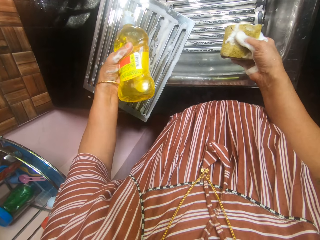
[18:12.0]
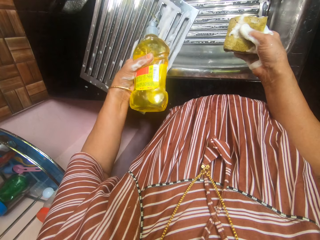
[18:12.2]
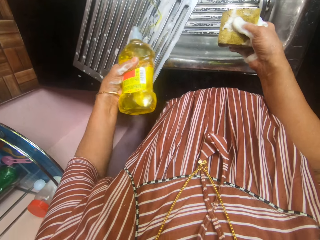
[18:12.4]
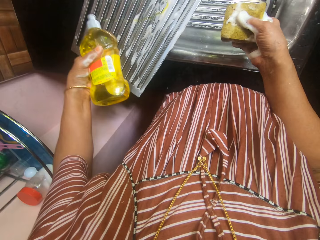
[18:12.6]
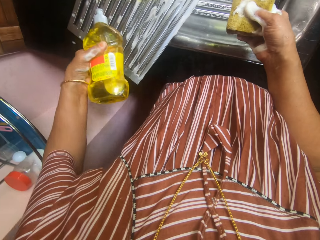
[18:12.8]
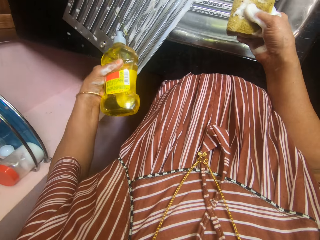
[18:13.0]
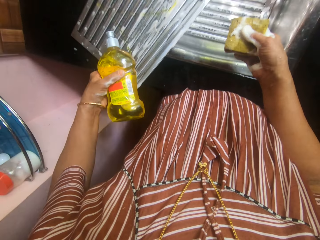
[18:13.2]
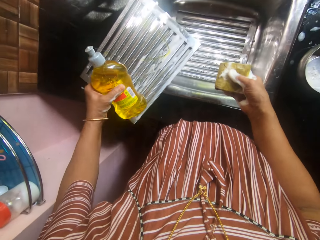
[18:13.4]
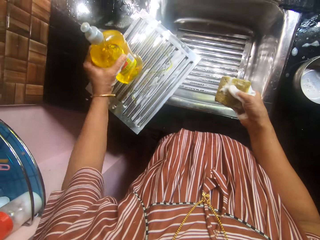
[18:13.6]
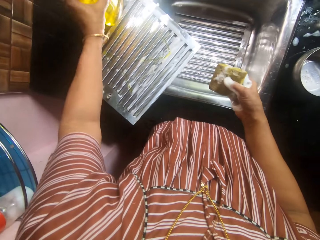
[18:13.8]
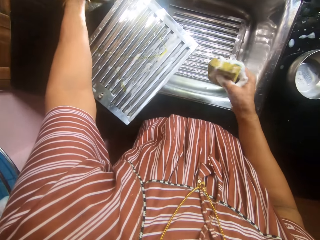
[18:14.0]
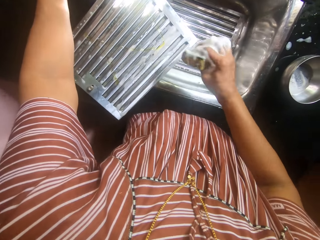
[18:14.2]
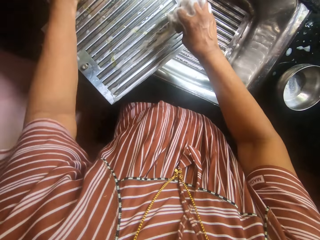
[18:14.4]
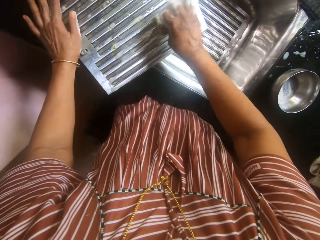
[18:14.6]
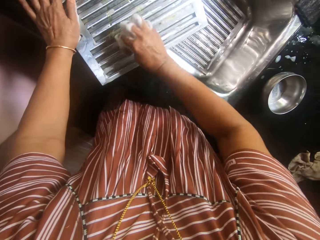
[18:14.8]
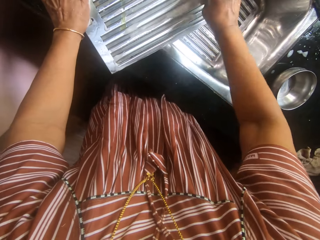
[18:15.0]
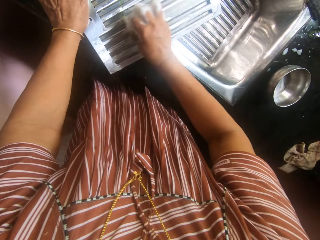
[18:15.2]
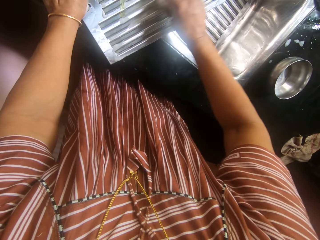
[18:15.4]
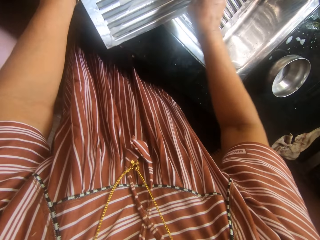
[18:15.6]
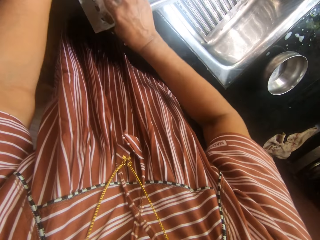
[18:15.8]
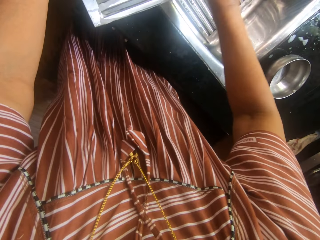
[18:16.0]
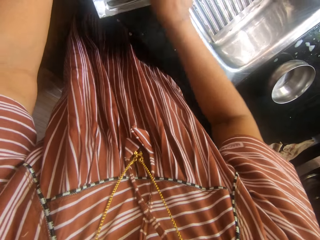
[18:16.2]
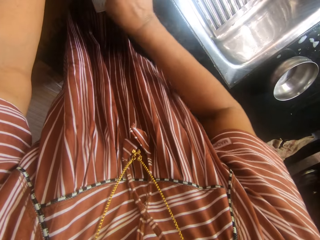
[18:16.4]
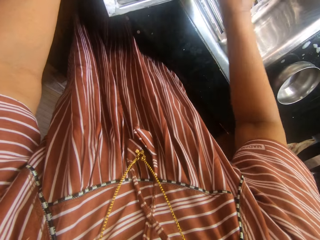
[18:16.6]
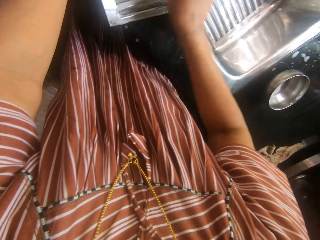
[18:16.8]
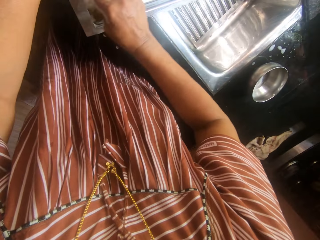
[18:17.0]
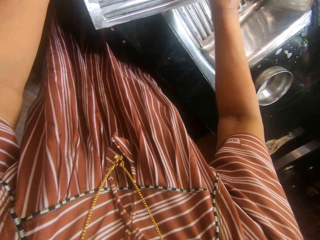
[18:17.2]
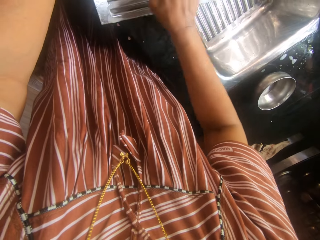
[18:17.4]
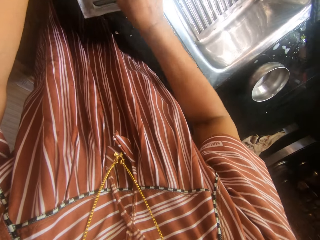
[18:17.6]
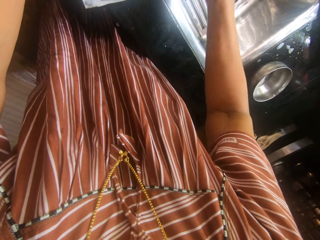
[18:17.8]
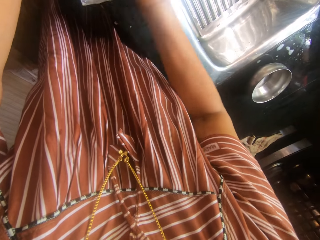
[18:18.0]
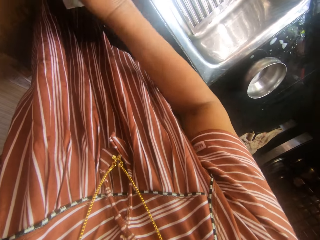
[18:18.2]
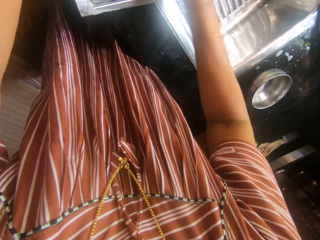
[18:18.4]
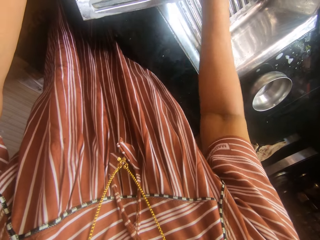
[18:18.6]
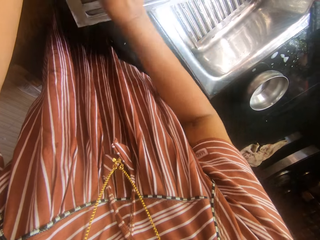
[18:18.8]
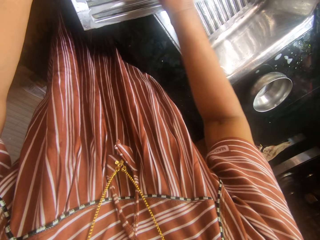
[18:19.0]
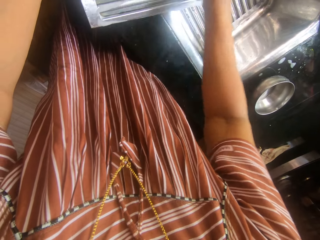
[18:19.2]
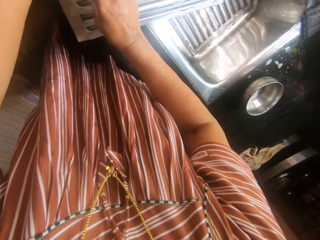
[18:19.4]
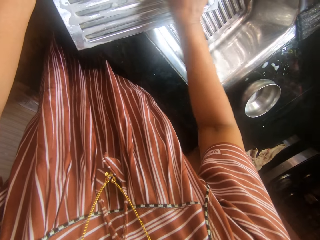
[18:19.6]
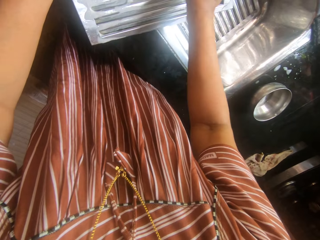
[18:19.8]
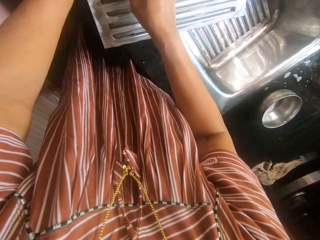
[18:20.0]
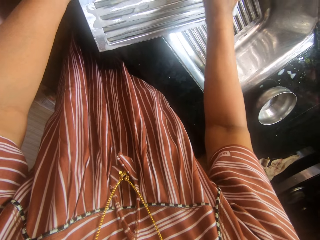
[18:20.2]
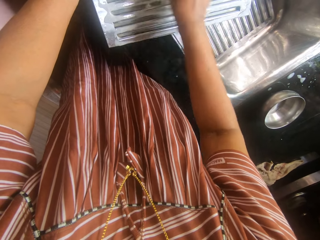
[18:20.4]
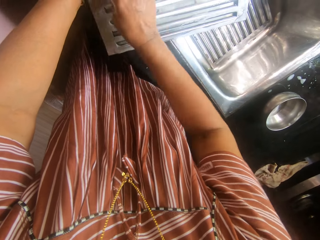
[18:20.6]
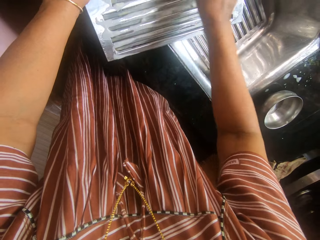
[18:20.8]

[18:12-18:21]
The camera wearer drops the liquid soap container on the slab beside the sink with her left hand. She washes the serrated metal in the sink with the foam sponge in her right hand. She scrubs the sink divider.

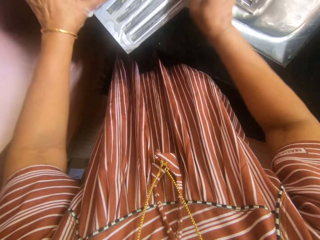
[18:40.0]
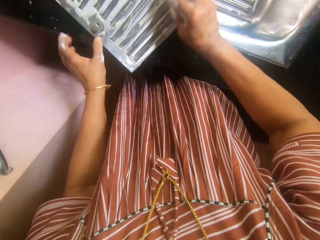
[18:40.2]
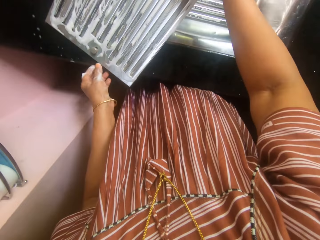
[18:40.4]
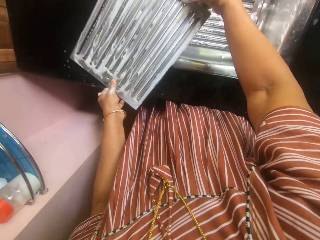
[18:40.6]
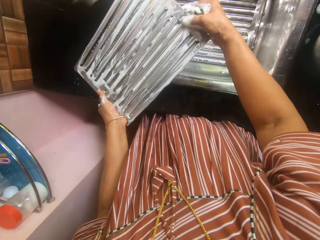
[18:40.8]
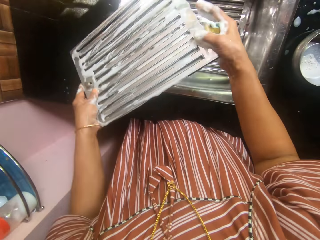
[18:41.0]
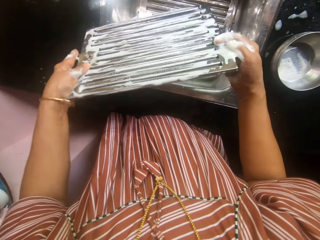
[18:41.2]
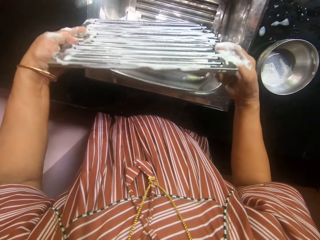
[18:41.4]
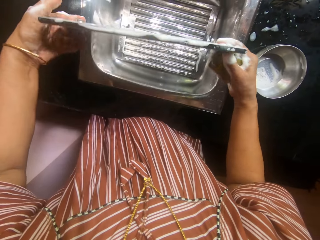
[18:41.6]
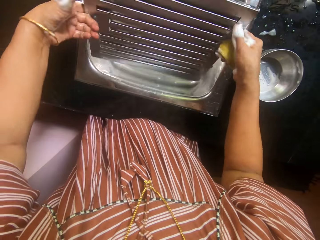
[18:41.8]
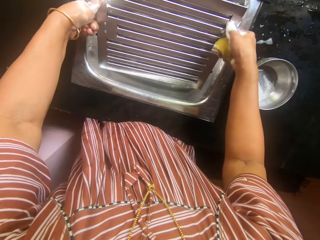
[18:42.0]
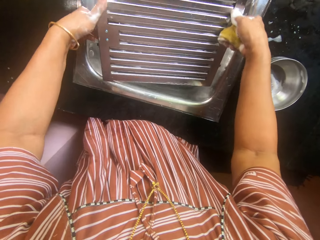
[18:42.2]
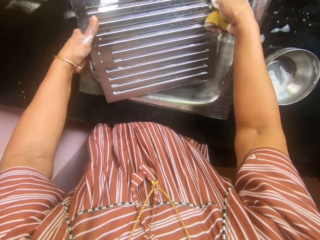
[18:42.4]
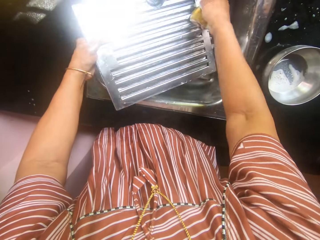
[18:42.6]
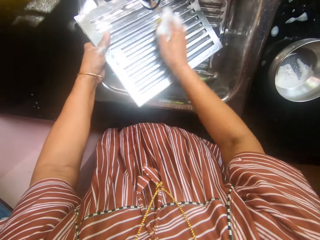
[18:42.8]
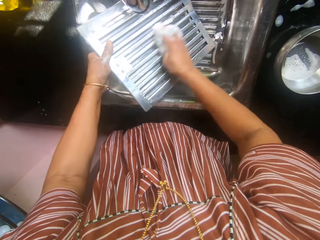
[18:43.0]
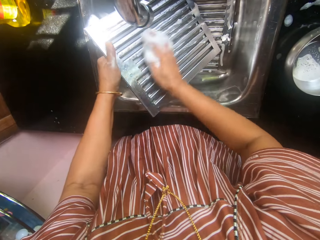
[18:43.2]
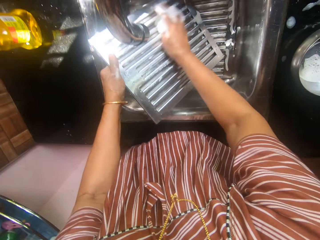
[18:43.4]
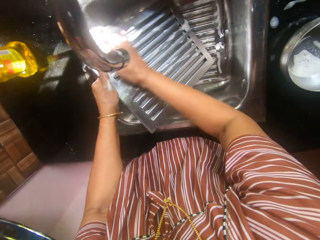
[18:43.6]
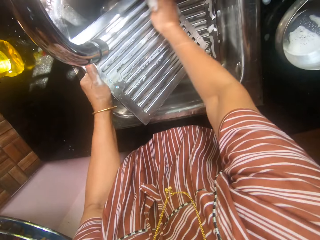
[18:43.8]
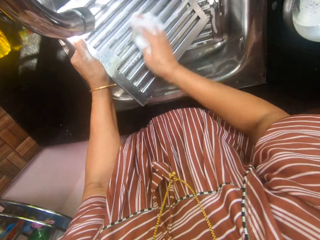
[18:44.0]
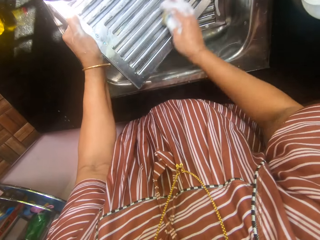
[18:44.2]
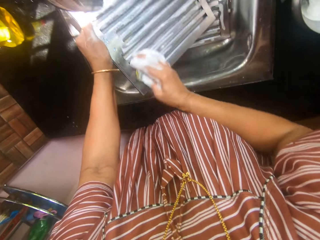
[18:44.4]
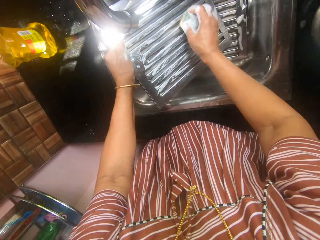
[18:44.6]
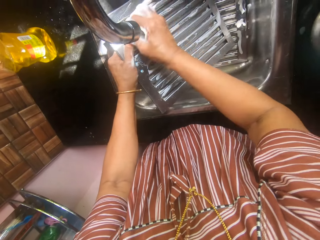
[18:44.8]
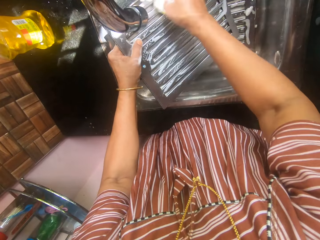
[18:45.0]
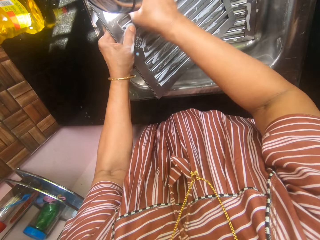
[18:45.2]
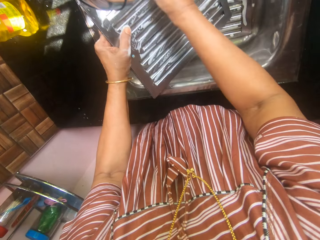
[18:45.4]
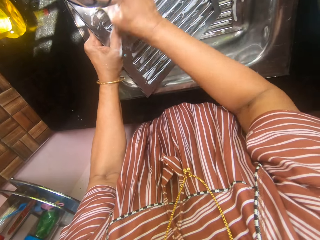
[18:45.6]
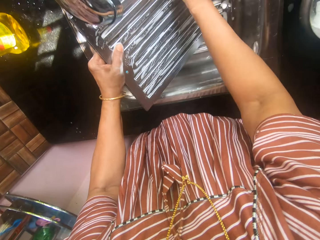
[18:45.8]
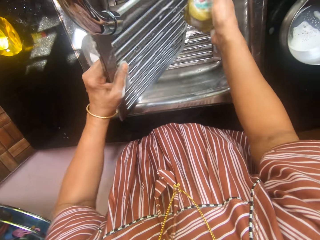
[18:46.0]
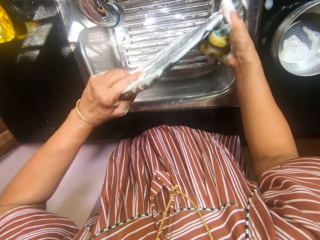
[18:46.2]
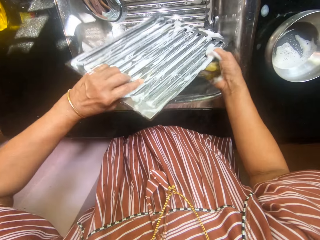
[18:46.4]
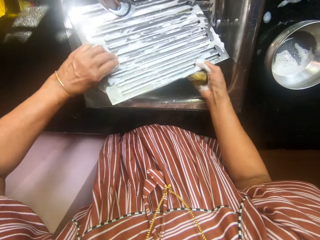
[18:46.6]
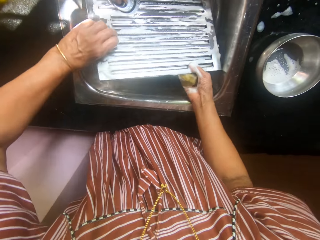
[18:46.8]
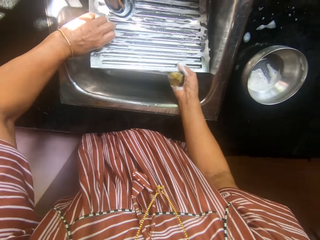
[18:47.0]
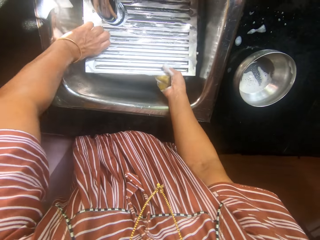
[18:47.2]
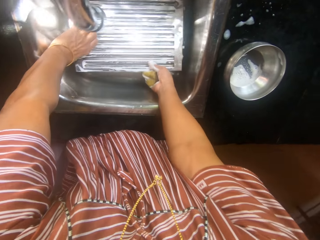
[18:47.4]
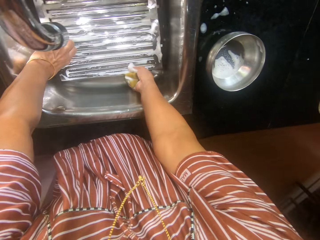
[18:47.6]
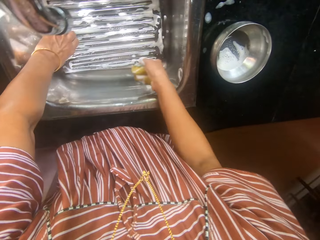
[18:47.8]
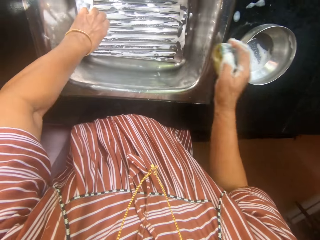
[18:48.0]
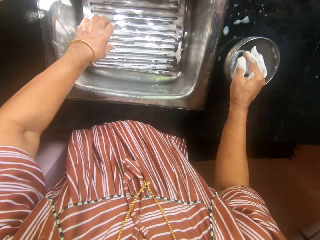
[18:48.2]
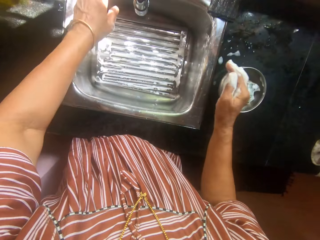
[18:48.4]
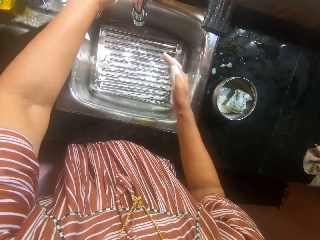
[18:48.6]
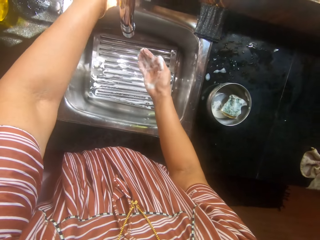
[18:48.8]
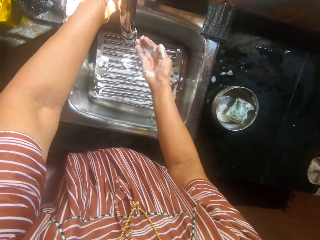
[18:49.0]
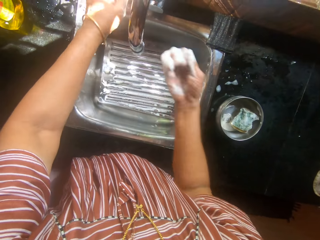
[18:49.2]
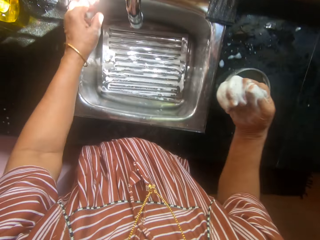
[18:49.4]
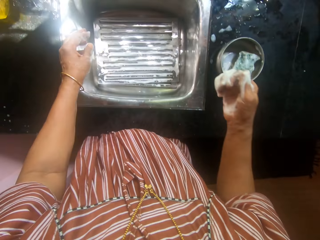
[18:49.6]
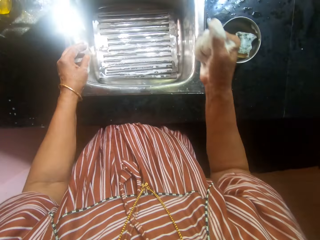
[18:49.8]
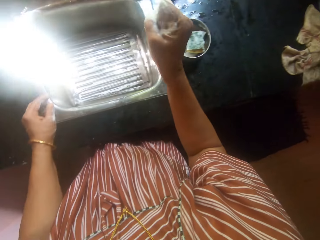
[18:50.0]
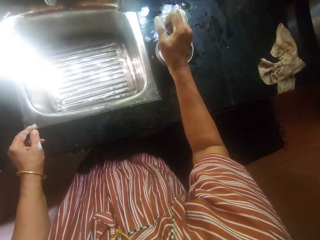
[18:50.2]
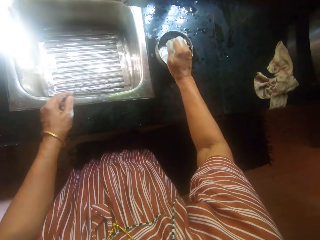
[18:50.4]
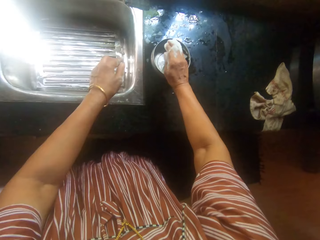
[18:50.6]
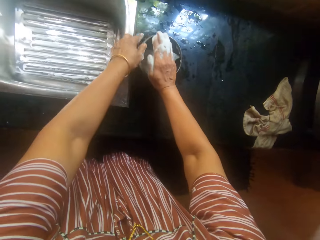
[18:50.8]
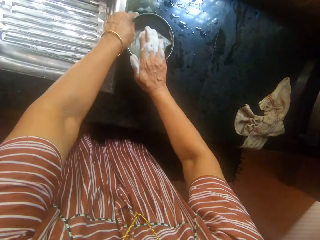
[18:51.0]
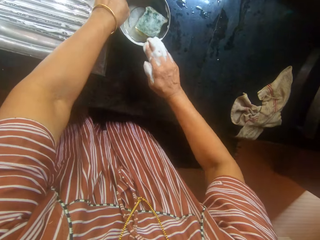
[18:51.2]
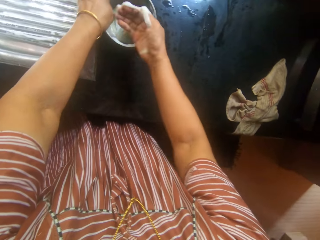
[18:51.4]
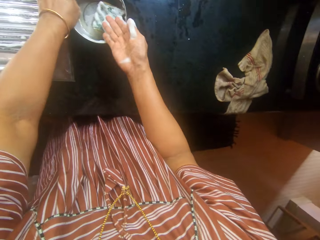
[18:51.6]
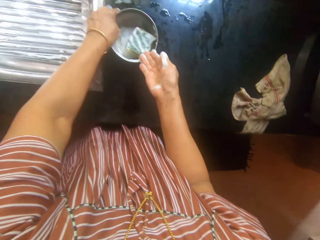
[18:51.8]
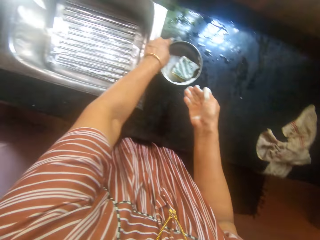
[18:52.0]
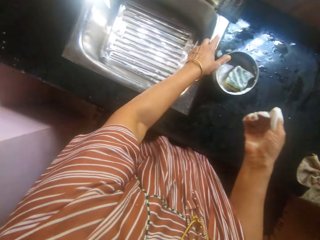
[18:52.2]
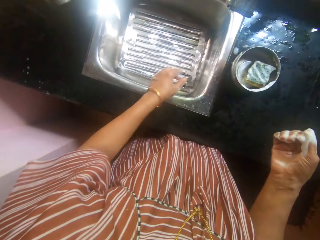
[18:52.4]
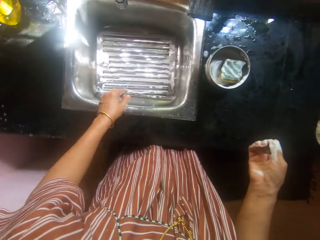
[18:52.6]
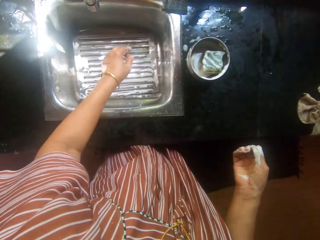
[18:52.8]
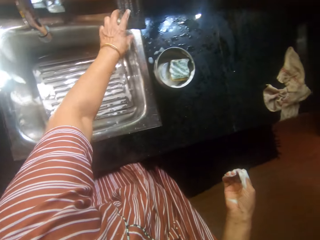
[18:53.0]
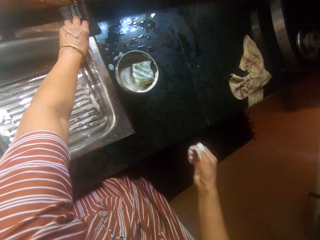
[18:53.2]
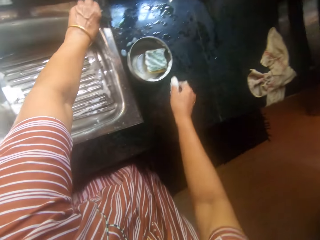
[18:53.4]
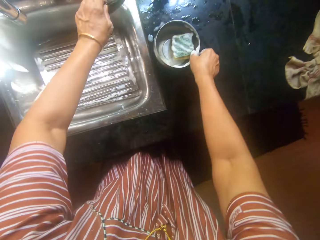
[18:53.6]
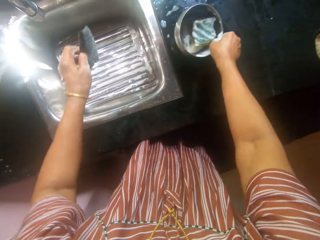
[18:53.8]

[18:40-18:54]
The camera wearer turns around the sink divider. She scrubs the sink divider. She drops the serrated metal in the sink with her right hand. She drops the foam sponge on her right hand in the stainless plate on the slab. She removes the soap foam from her right hand in the stainless plate on the slab. She rubs her hand on the bowl. She picks up a black sponge from the slab with her left hand.
